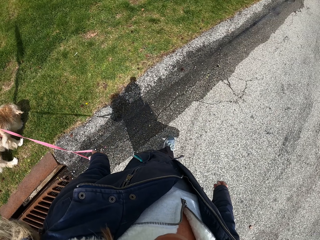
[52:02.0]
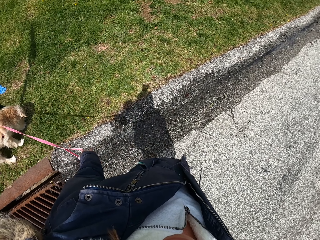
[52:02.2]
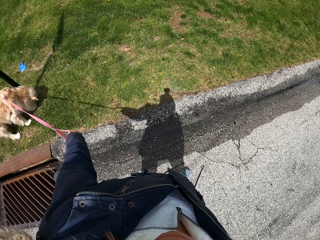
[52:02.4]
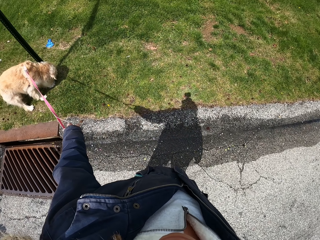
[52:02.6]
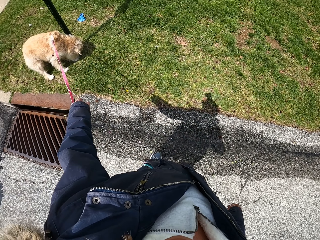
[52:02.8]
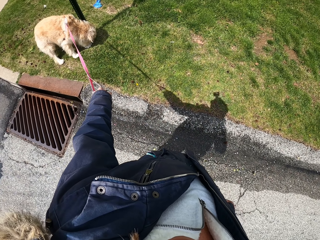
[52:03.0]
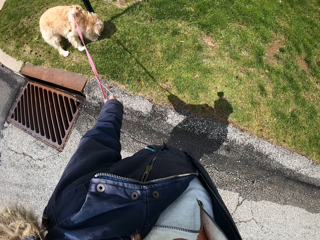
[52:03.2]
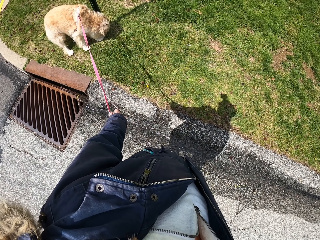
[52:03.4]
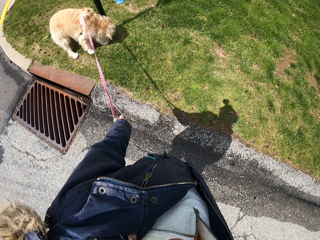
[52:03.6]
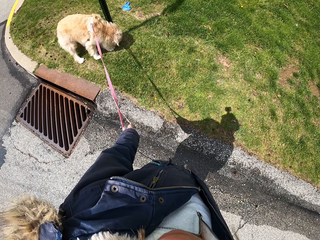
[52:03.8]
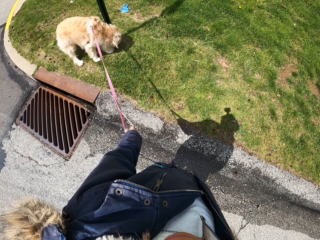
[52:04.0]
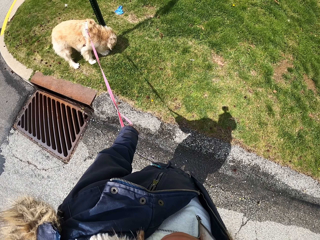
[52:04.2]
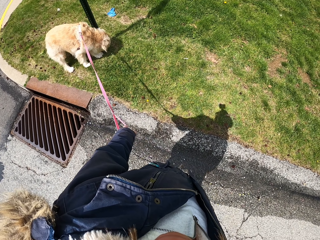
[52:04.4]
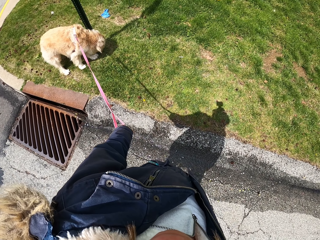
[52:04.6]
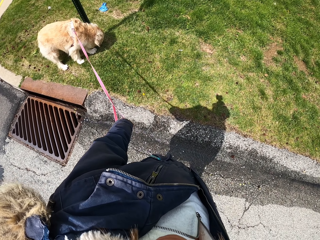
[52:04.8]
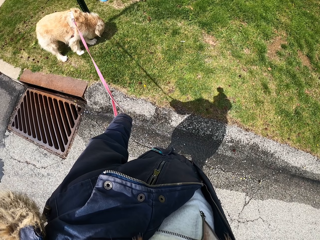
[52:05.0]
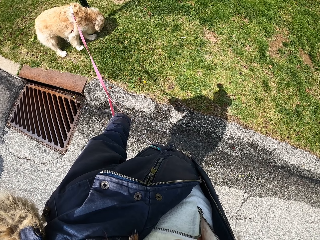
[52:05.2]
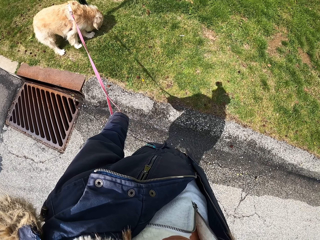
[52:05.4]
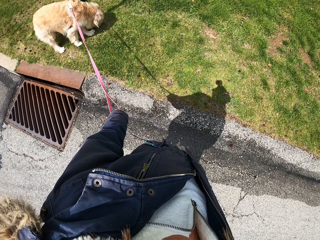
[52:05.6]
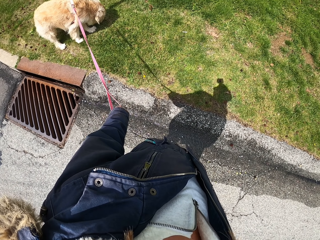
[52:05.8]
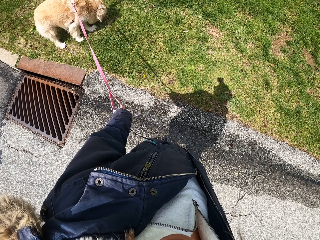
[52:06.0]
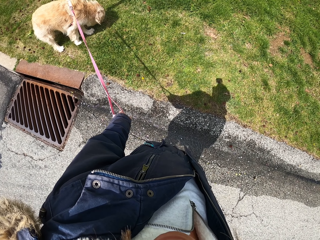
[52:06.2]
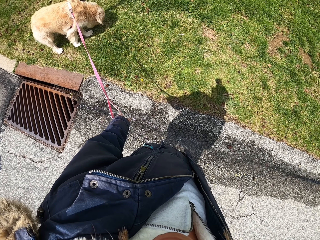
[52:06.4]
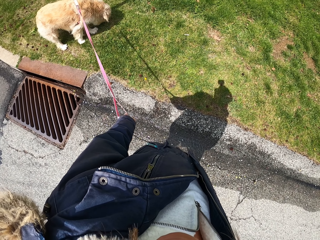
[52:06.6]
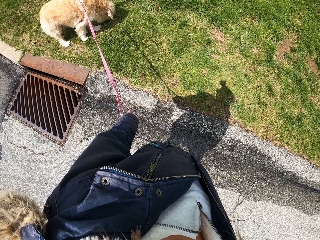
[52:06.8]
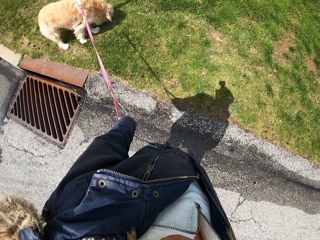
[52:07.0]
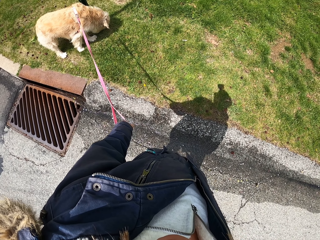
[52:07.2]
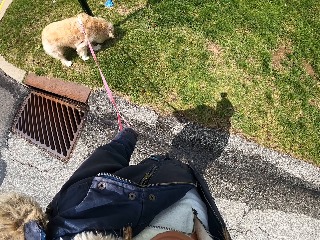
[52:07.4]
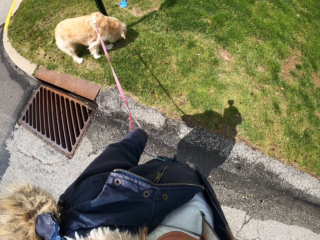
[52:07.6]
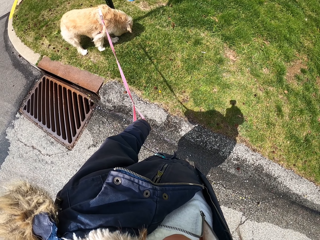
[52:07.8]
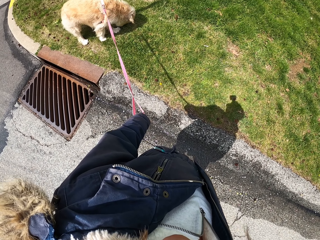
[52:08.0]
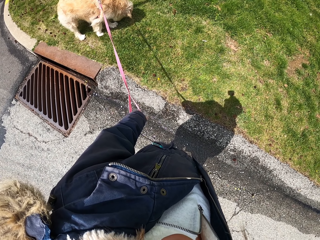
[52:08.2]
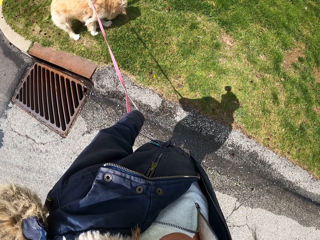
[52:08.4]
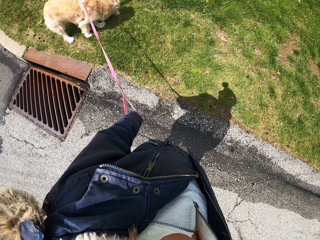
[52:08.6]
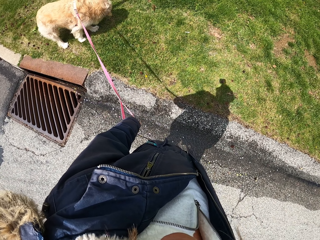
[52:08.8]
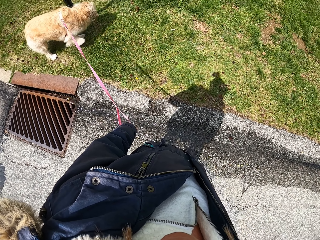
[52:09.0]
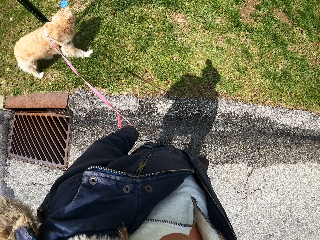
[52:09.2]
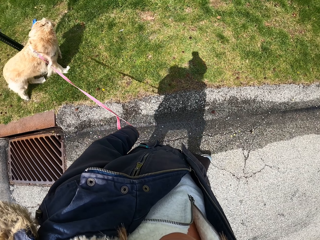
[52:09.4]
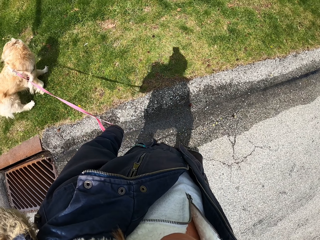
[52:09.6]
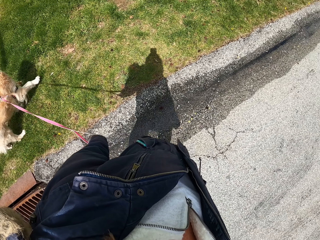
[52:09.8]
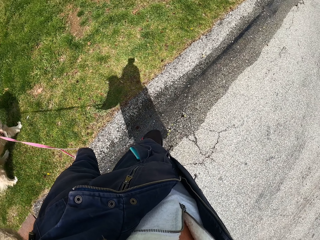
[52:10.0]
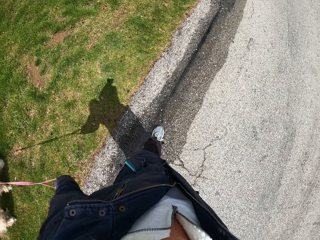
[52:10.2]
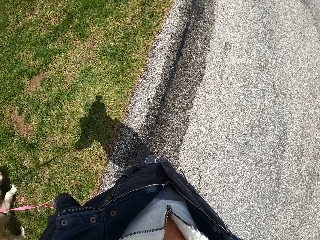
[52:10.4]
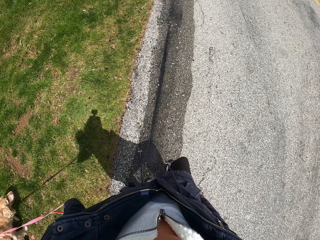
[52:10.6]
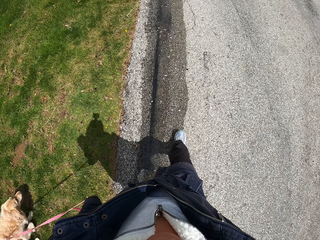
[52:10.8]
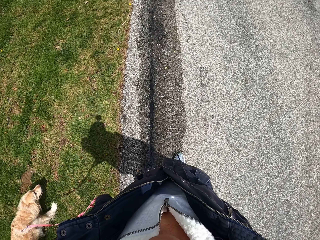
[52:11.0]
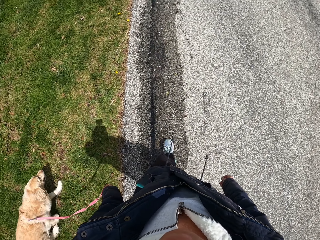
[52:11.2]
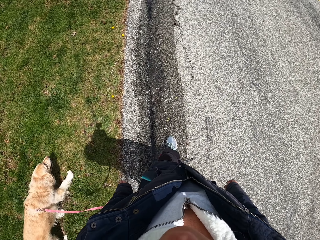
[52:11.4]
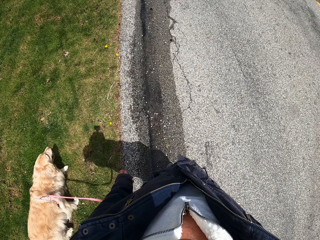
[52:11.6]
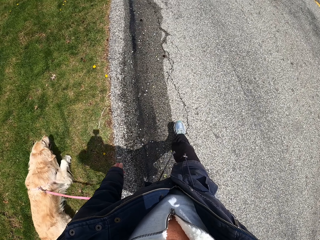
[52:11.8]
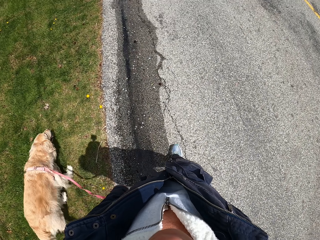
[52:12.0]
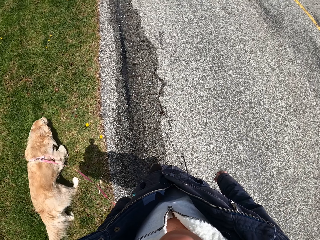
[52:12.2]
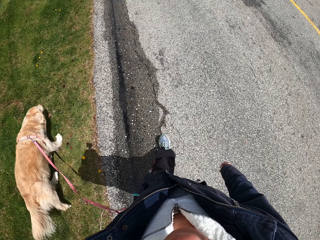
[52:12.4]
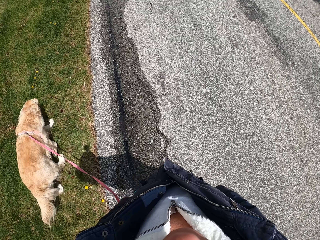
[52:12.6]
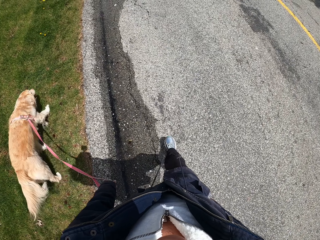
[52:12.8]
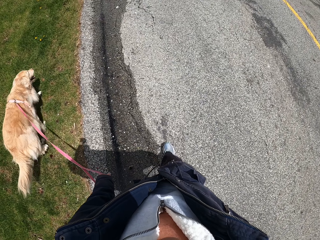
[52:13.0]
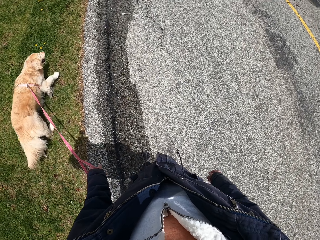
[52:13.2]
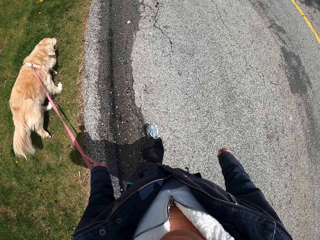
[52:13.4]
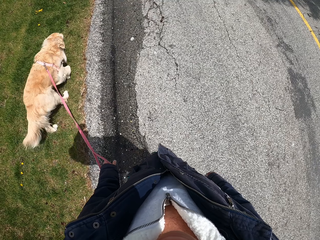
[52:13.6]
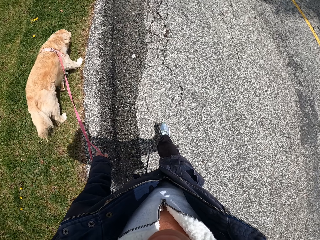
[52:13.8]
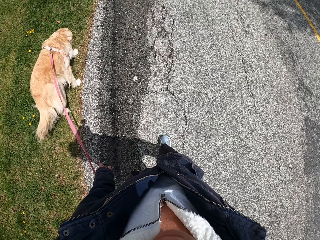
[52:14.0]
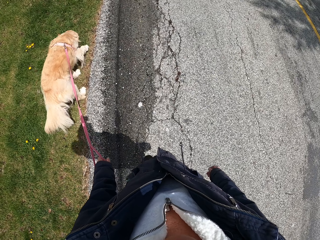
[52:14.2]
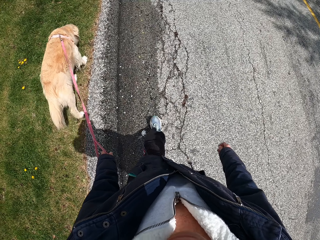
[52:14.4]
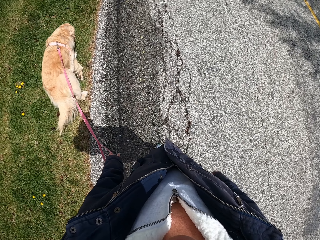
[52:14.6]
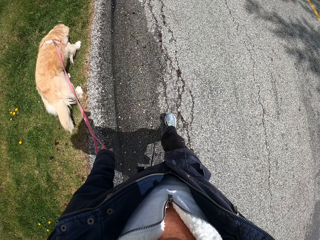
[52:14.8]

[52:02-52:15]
The camera wearer looks around. They stand on the road. They walk along the road with a dog.

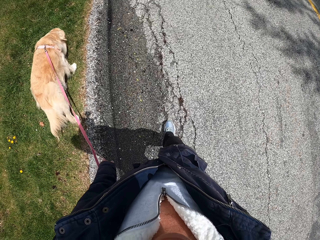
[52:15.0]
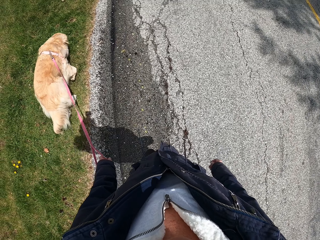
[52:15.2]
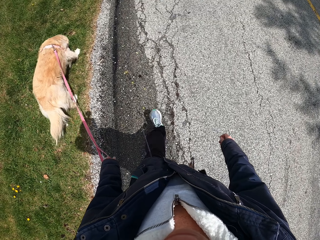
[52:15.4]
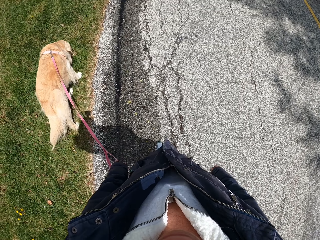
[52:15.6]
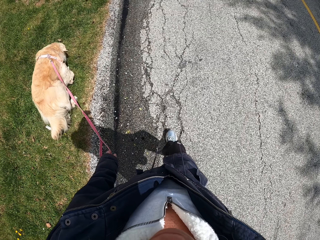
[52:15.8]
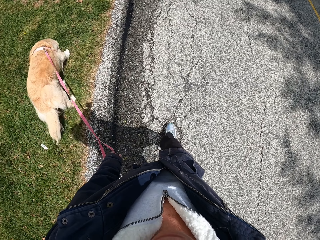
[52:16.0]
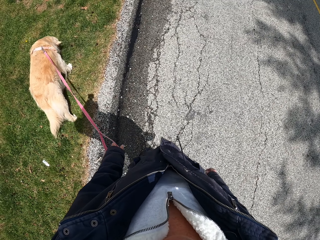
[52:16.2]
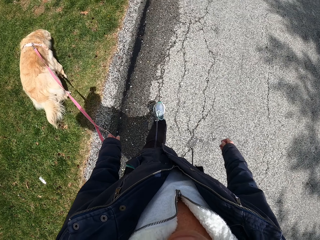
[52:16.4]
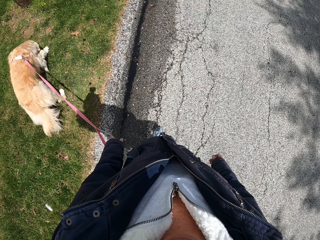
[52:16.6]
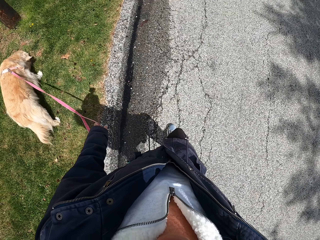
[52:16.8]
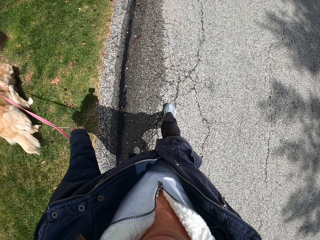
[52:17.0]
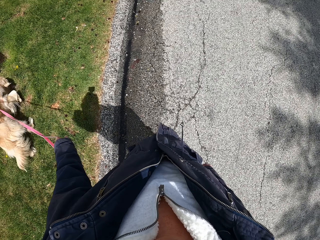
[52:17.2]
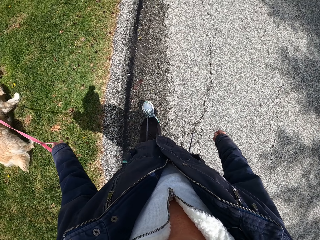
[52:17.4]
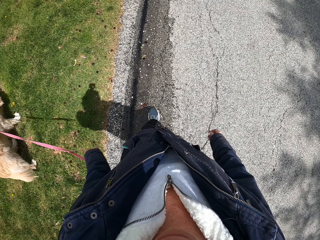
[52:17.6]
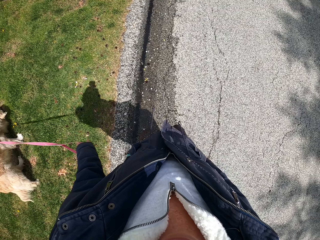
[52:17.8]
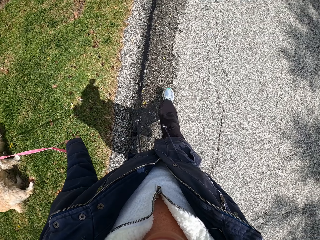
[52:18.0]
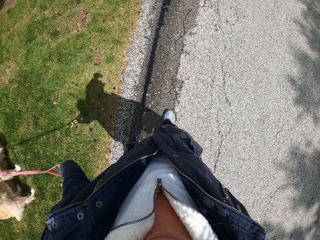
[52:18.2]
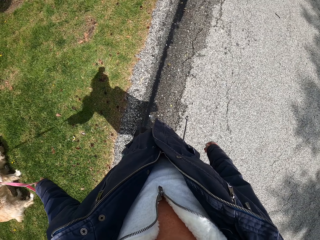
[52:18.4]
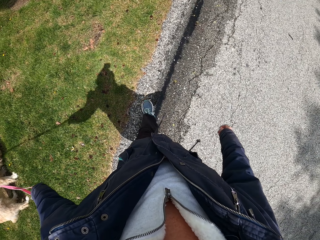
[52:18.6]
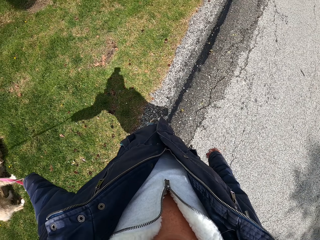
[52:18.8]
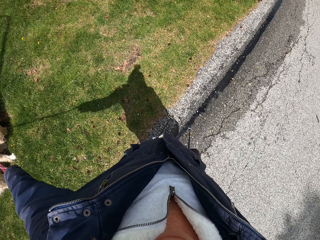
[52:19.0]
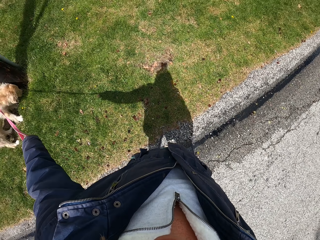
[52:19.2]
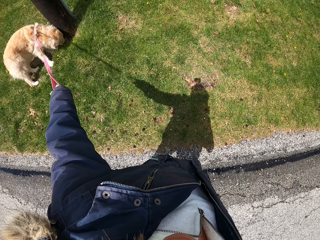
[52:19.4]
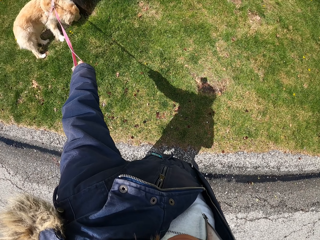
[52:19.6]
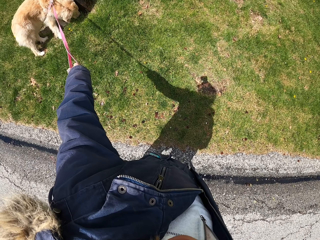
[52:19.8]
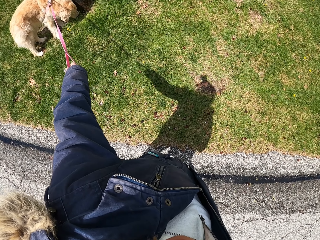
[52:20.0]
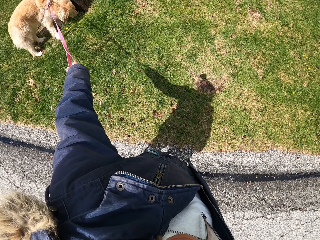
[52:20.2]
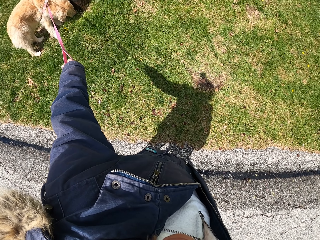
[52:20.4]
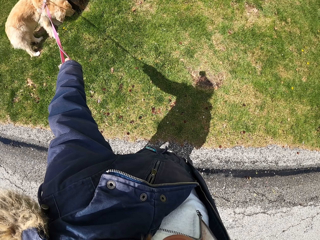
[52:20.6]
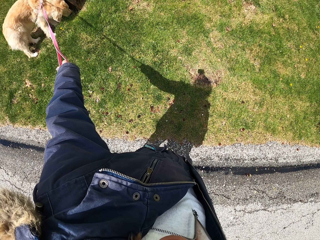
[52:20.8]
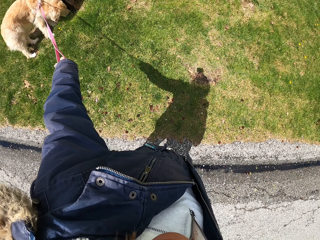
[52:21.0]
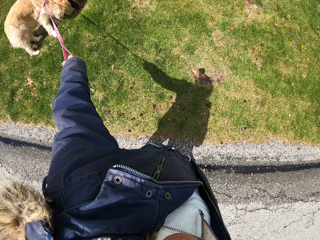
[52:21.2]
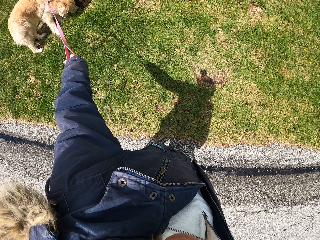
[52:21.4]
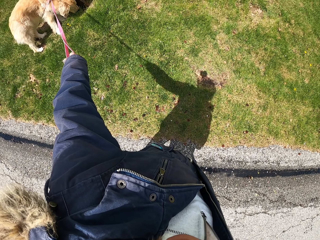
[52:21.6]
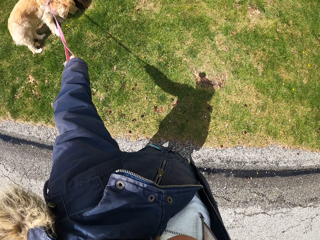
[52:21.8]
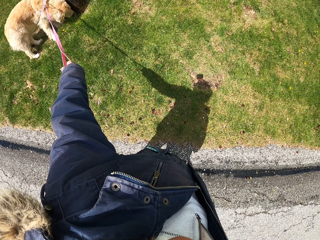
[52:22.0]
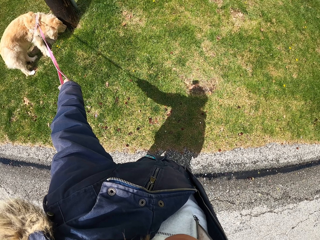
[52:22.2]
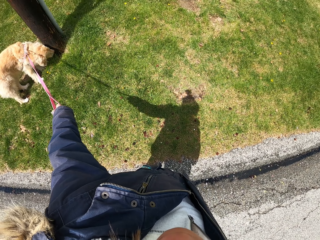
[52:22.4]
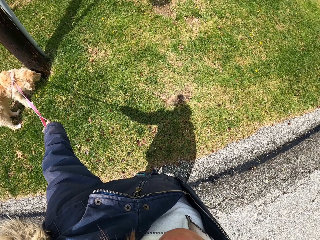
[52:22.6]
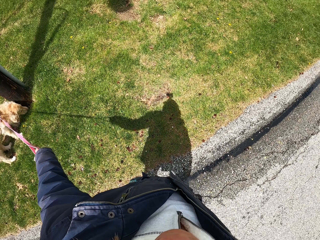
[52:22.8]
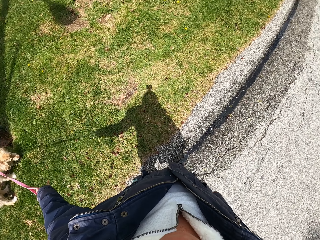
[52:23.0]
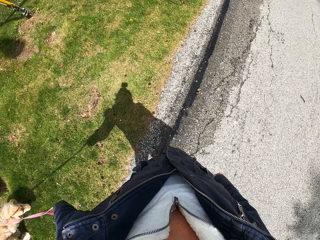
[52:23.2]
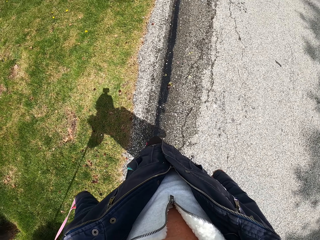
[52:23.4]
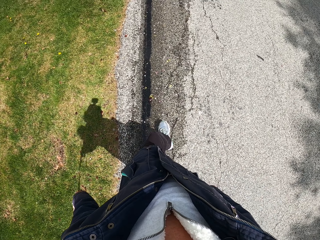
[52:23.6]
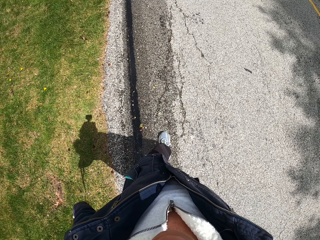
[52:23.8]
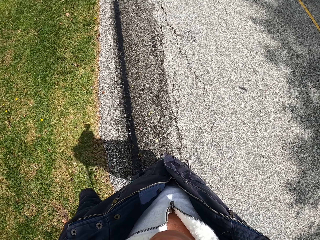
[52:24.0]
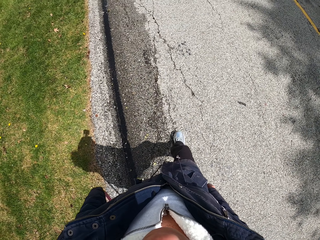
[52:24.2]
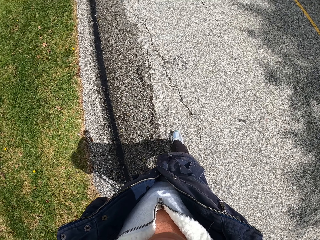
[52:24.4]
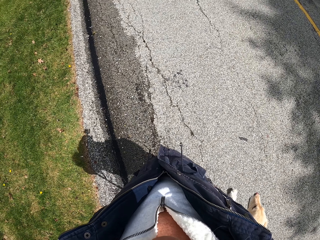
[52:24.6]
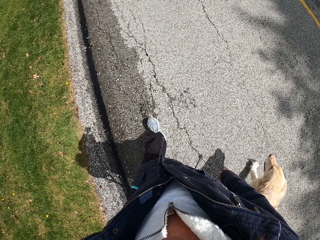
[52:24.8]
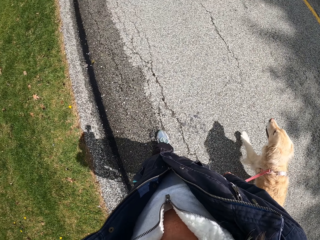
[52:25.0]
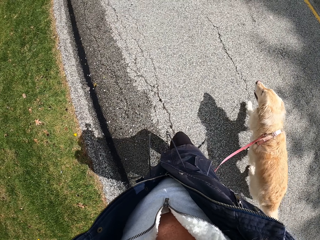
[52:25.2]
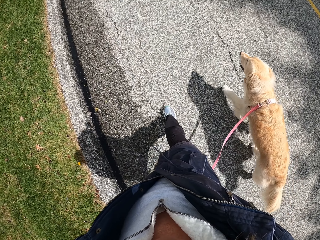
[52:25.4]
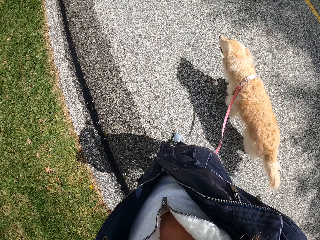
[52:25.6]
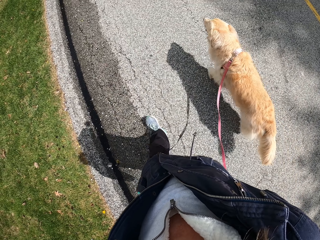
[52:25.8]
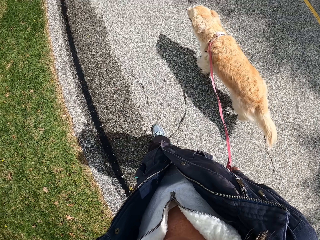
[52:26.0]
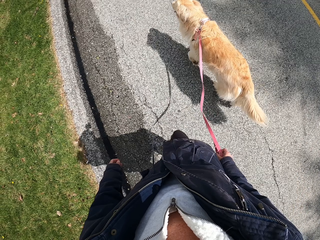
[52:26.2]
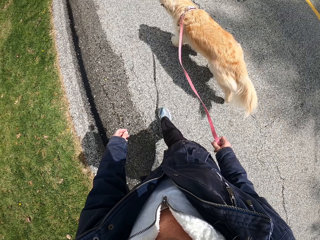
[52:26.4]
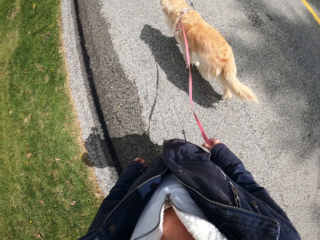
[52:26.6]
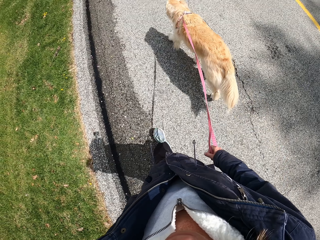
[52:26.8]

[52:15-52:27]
The camera wearer looks around. They stand on the road. They pass a leash to the right hand. They walk along the road with a dog.
